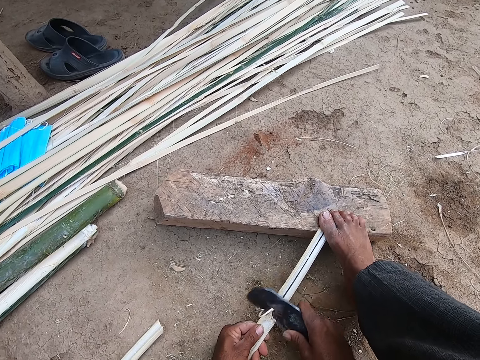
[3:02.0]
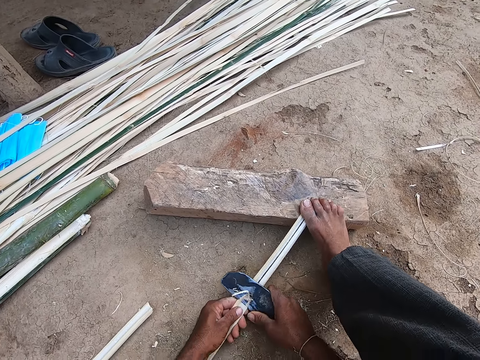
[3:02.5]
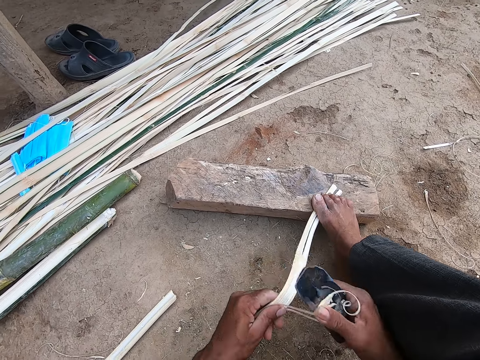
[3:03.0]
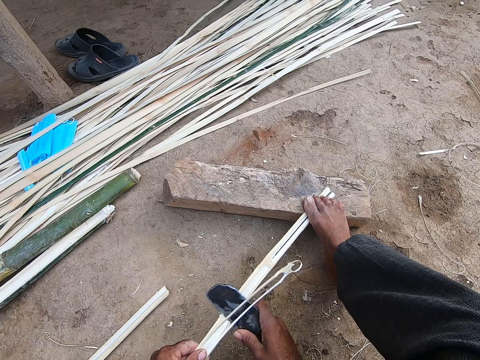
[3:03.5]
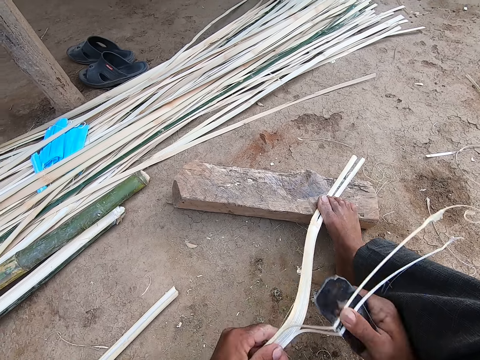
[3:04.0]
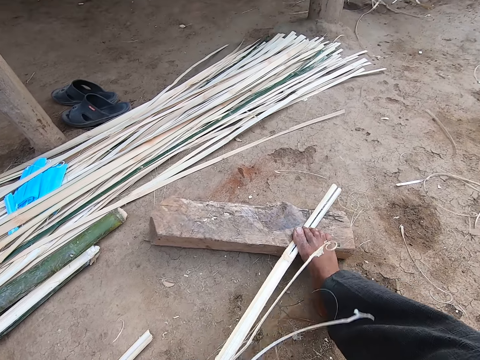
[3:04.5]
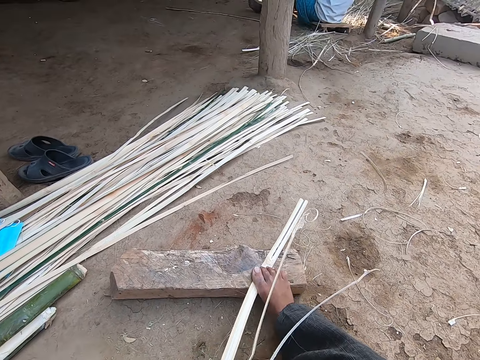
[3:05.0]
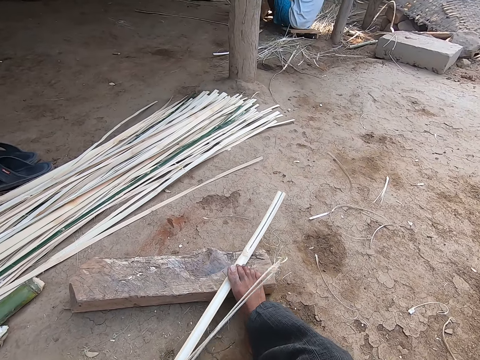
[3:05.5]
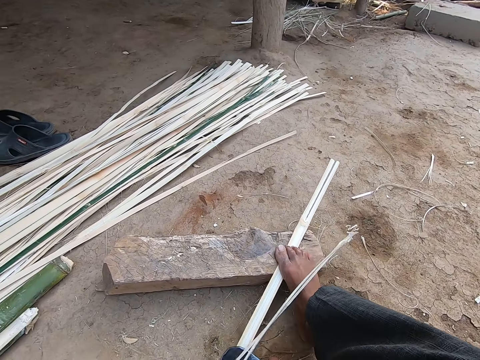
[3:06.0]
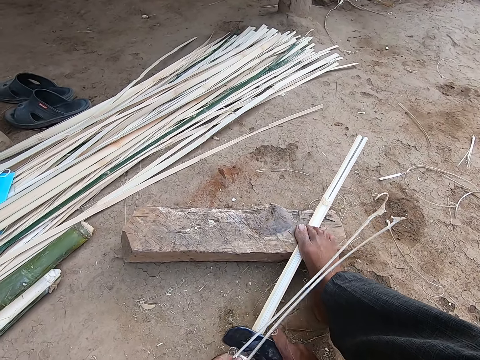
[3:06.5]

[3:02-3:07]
The camera wearer cuts off the bamboo.

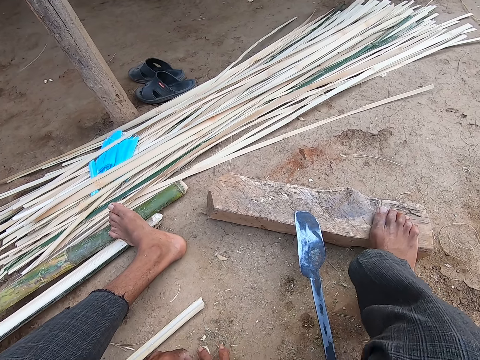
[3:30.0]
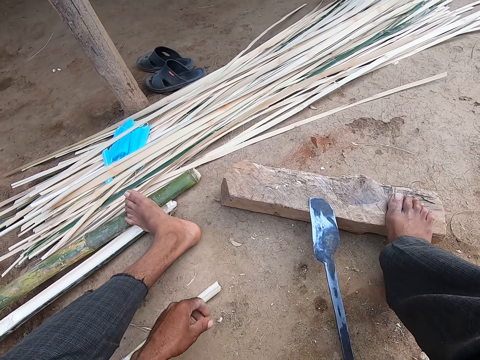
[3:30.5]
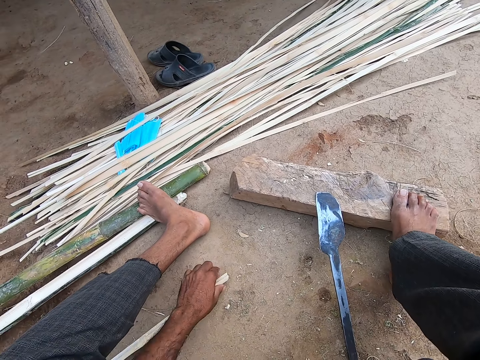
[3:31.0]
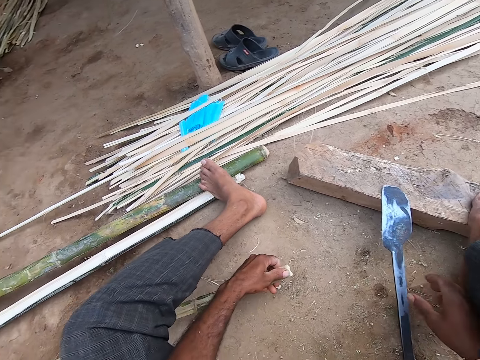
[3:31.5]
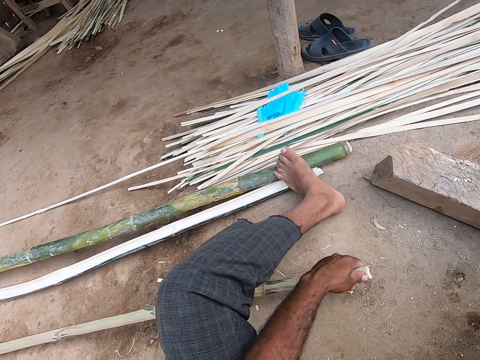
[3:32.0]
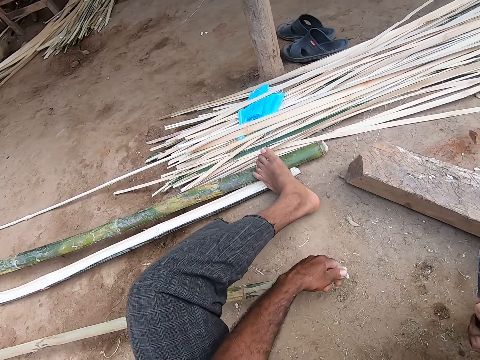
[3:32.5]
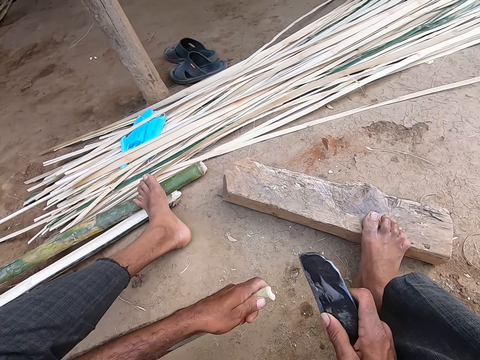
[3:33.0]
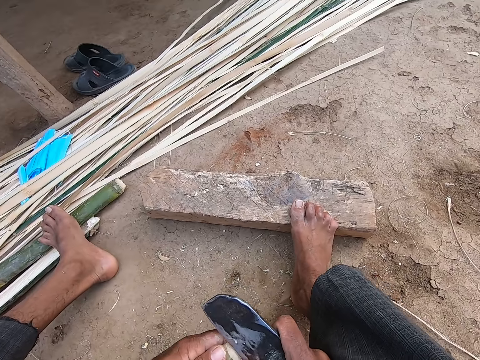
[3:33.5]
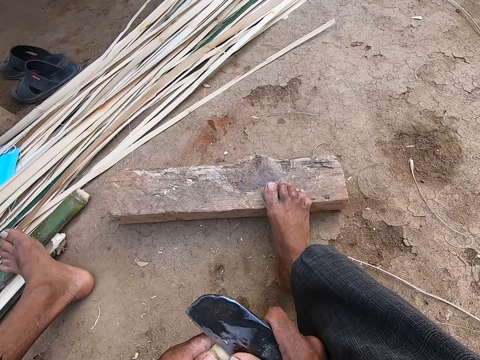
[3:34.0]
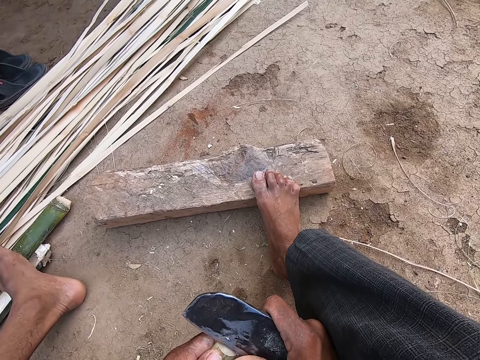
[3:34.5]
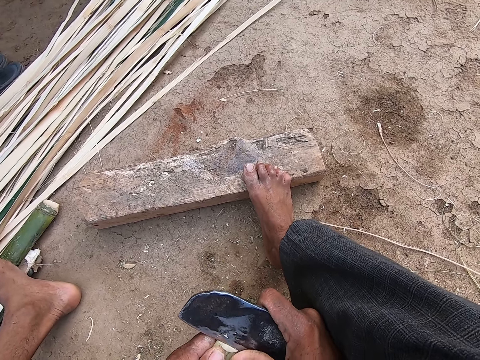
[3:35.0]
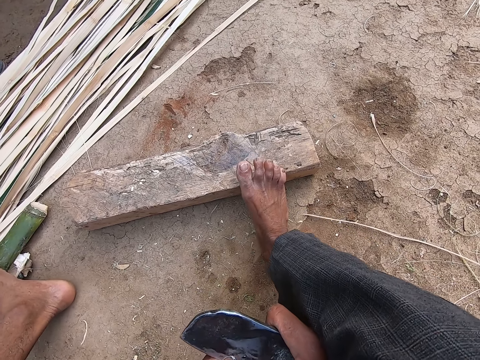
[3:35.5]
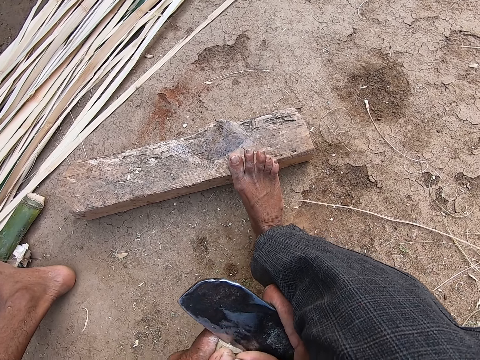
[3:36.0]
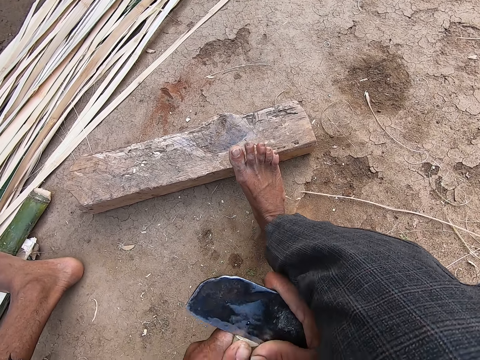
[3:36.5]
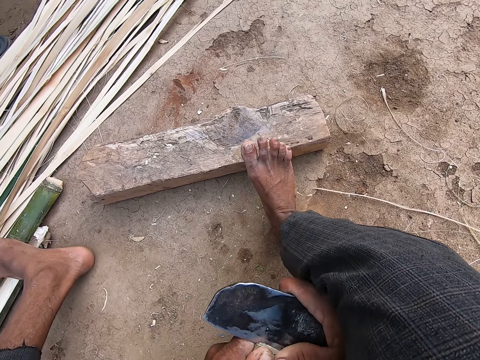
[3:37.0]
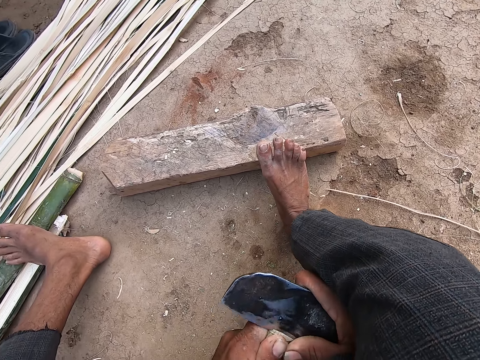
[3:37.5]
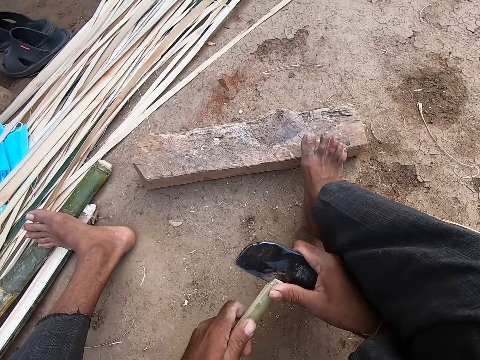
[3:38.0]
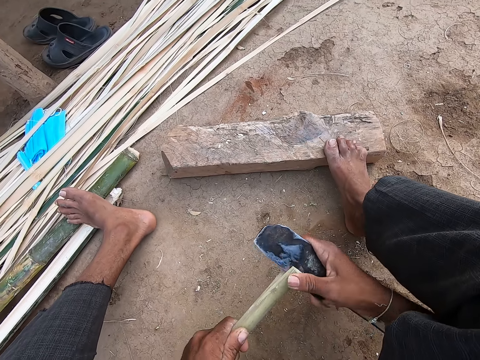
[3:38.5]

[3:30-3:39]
The camera wearer picks up a bamboo stick from the ground with his left hand. He picks up the kindling axe from the block of wood with his right hand. He cuts off the bamboo and splits the bamboo stick with the kindling axe with his right hand.

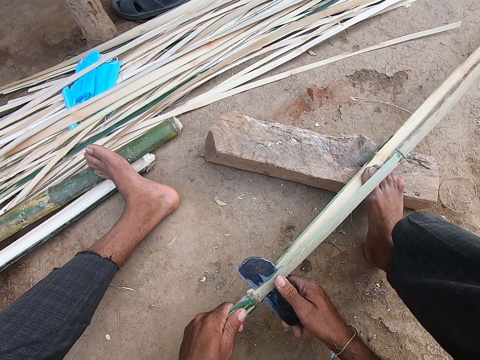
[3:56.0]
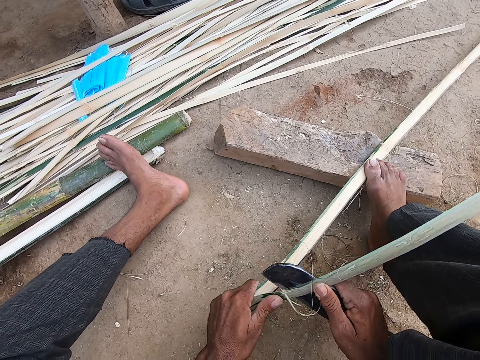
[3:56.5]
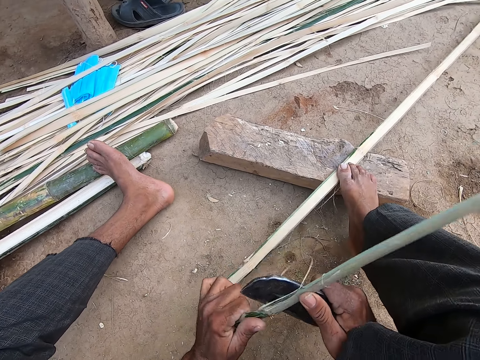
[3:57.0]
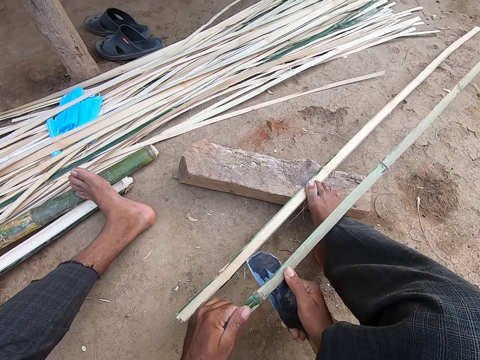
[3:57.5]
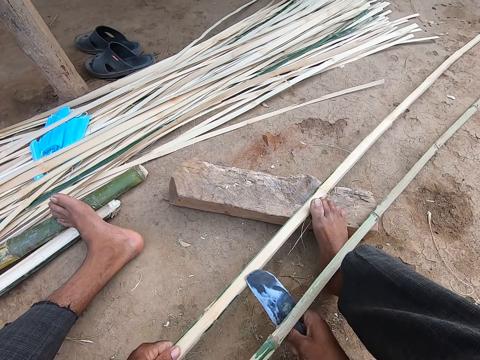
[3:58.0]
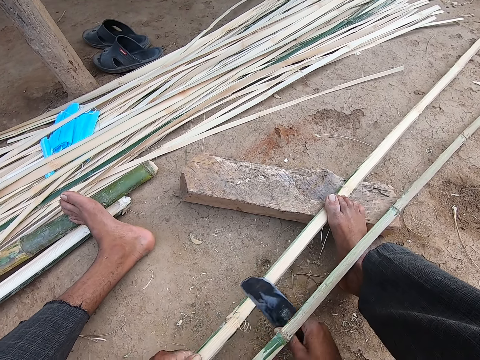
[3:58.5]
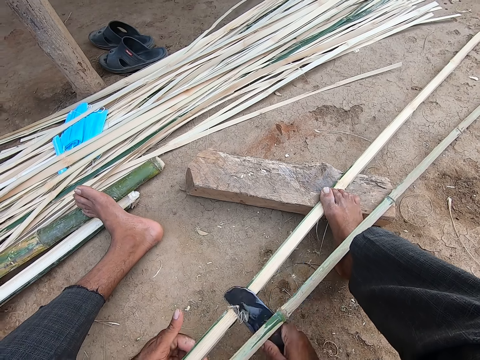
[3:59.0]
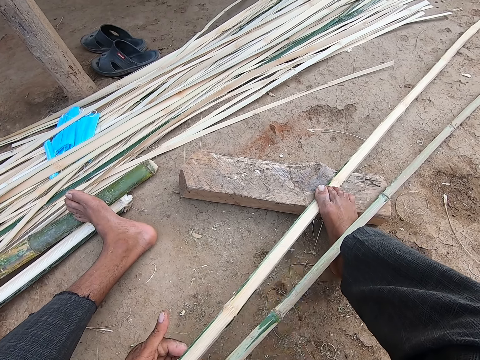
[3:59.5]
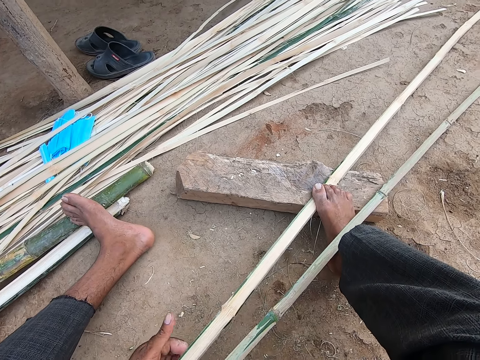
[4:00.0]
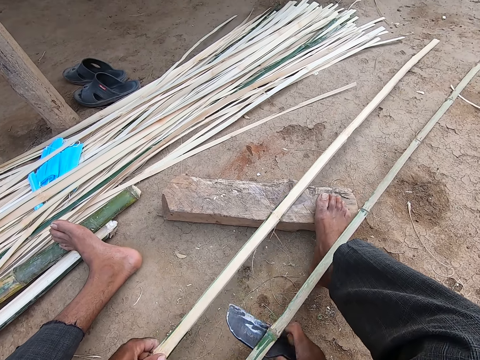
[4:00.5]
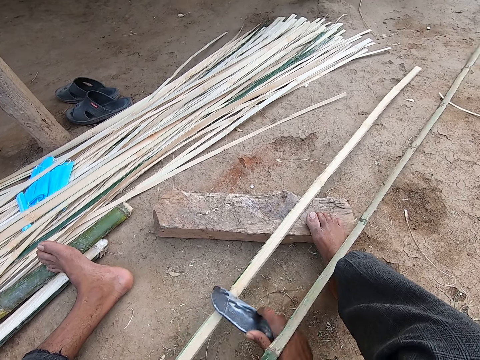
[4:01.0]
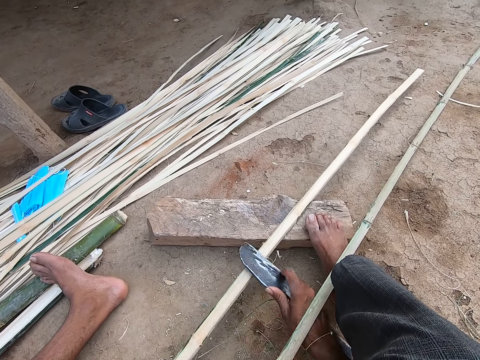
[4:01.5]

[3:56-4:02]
The camera wearer smoothens a strip of the bamboo stick with the kindling axe with his right hand.

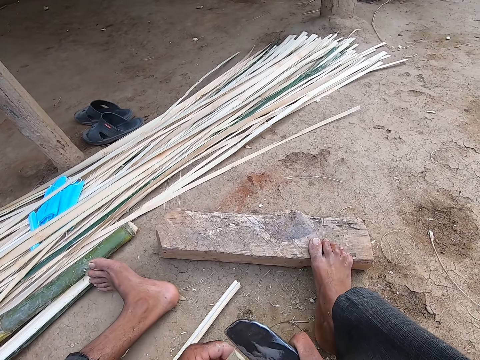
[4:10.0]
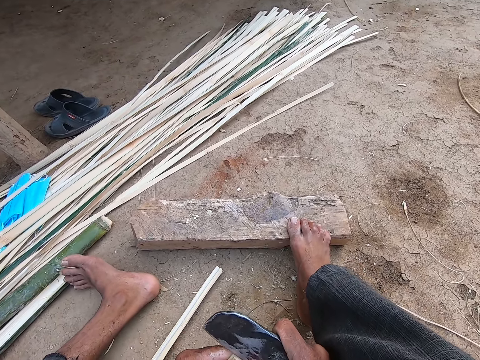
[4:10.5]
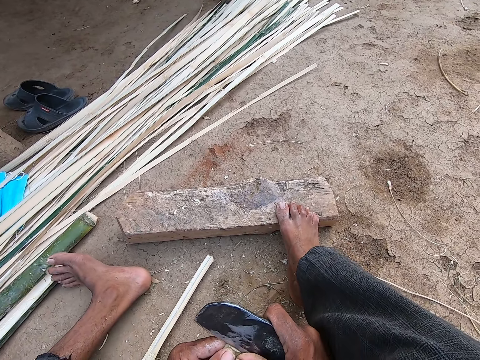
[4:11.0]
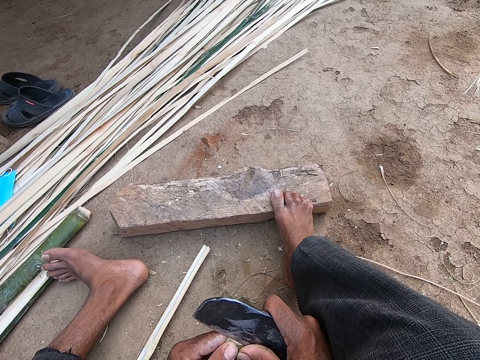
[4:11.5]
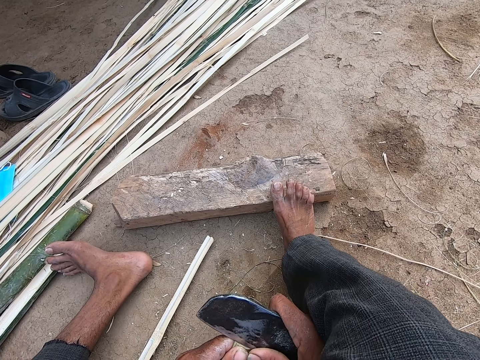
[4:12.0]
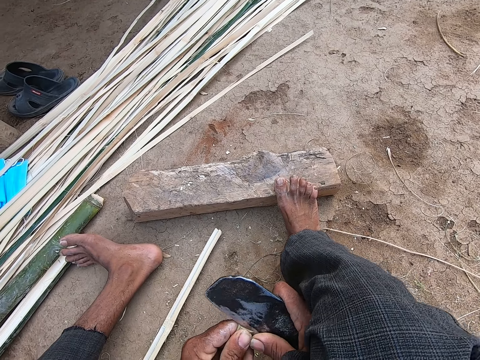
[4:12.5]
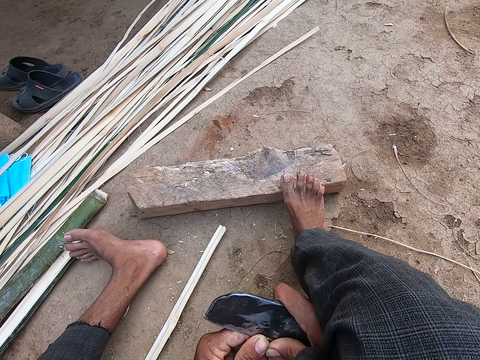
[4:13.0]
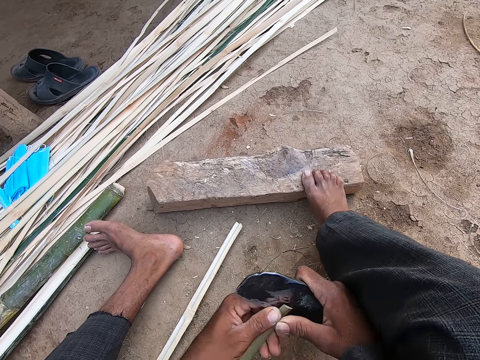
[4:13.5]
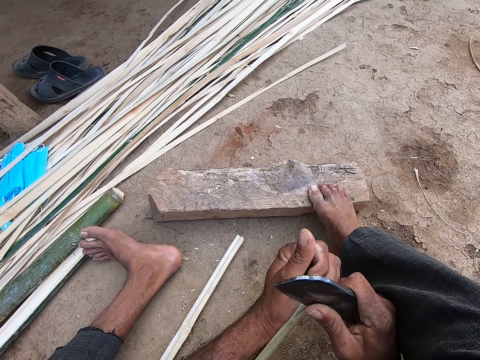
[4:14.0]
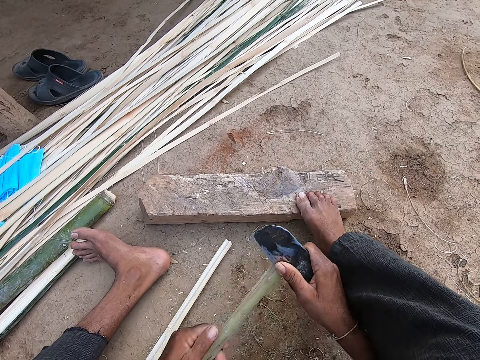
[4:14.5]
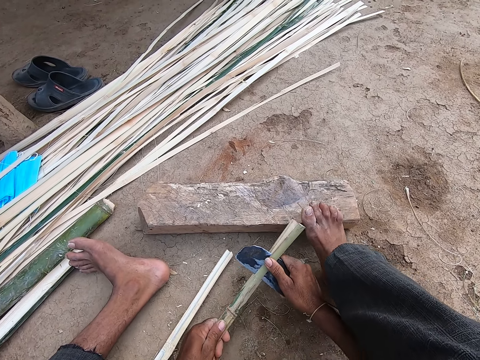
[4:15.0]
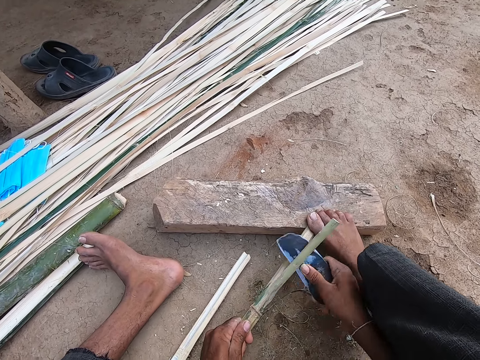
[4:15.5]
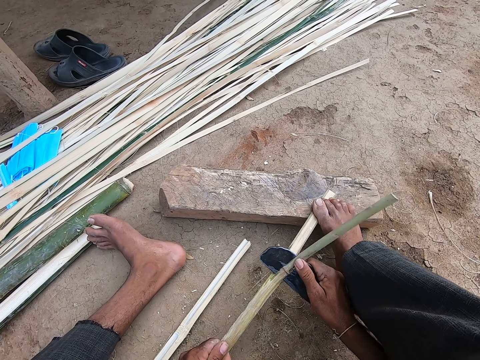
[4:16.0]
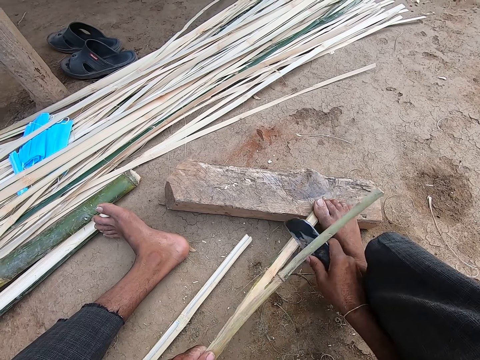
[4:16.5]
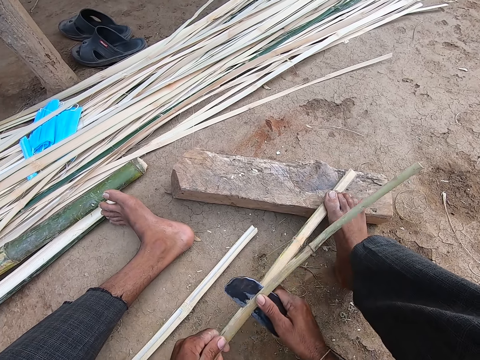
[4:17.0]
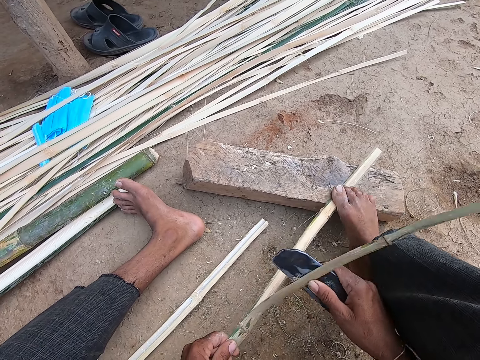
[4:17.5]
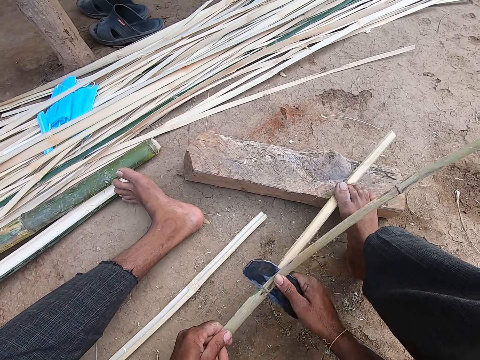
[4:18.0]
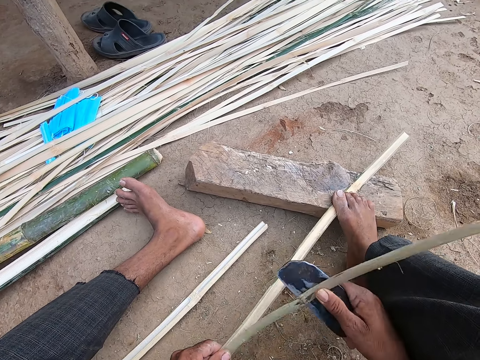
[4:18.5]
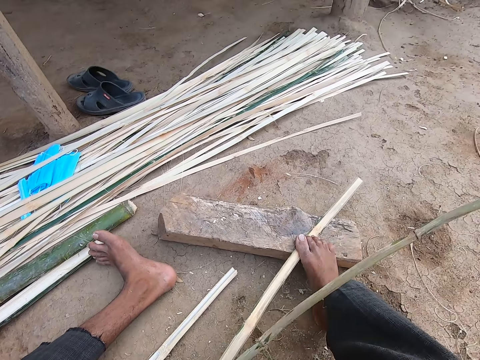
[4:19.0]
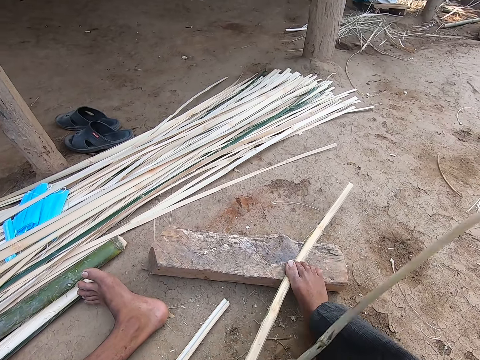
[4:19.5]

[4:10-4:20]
The camera wearer splits the strip of the bamboo stick with the kindling axe in his right hand. He cuts off the bamboo.
